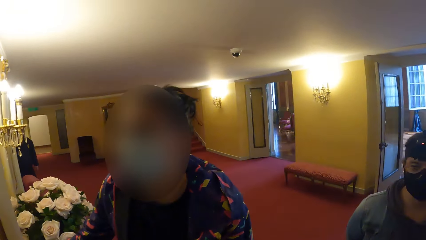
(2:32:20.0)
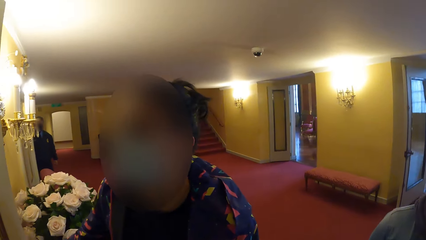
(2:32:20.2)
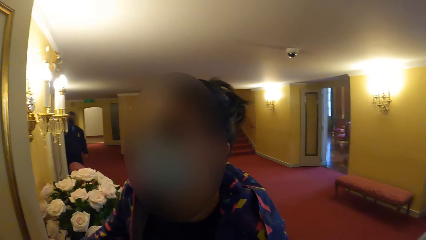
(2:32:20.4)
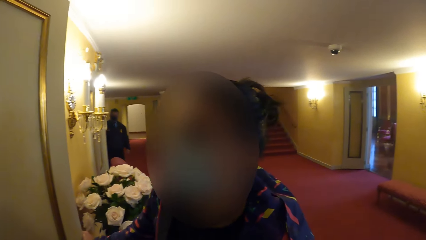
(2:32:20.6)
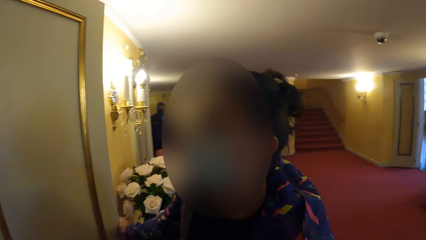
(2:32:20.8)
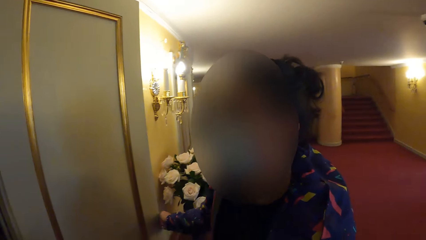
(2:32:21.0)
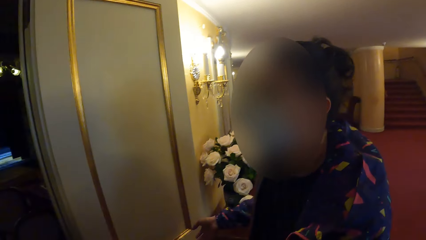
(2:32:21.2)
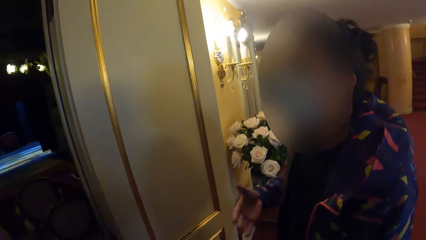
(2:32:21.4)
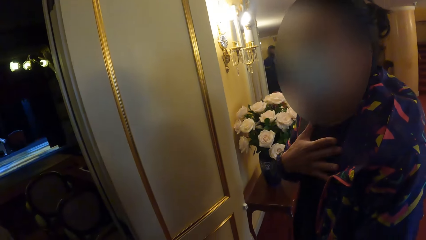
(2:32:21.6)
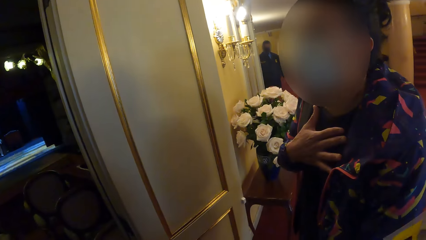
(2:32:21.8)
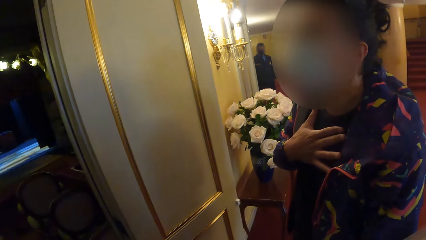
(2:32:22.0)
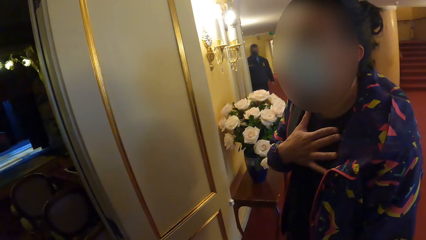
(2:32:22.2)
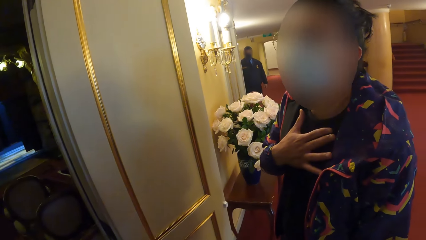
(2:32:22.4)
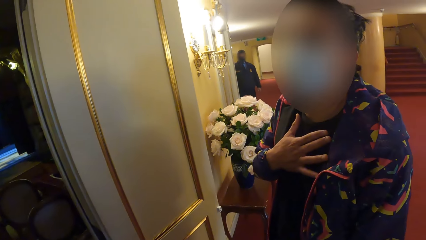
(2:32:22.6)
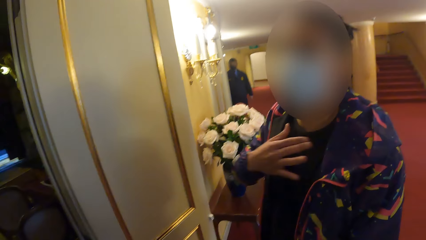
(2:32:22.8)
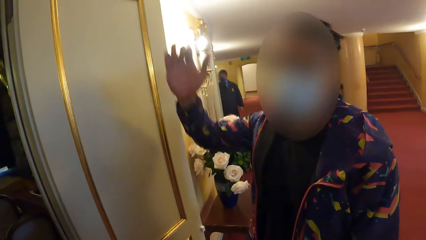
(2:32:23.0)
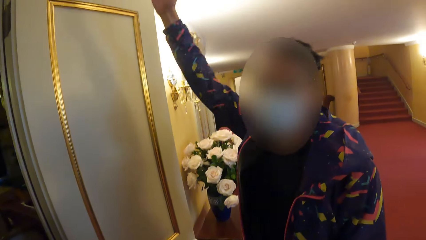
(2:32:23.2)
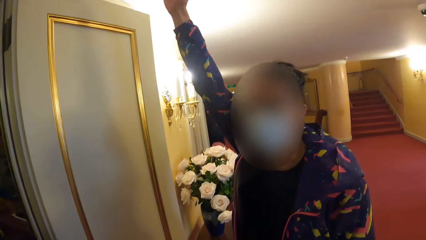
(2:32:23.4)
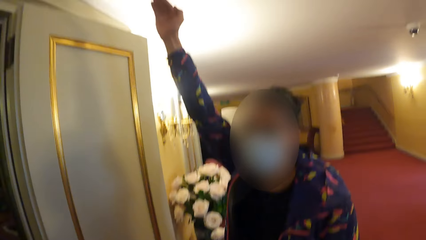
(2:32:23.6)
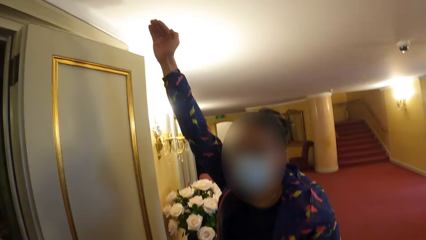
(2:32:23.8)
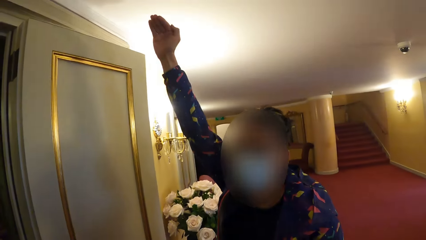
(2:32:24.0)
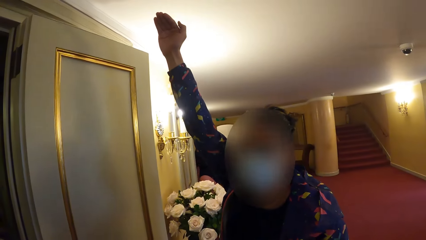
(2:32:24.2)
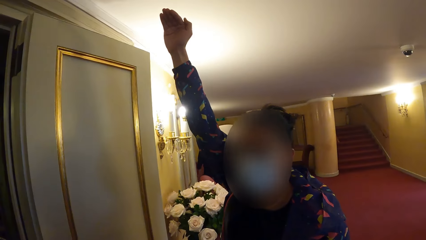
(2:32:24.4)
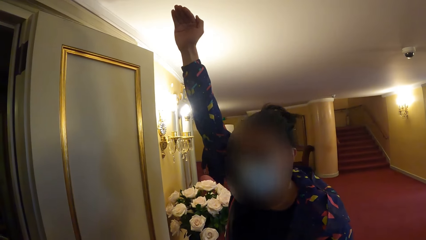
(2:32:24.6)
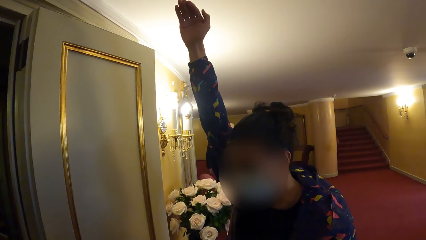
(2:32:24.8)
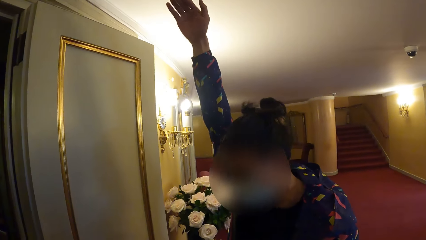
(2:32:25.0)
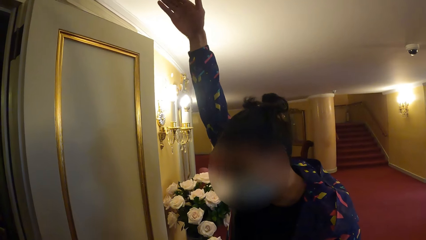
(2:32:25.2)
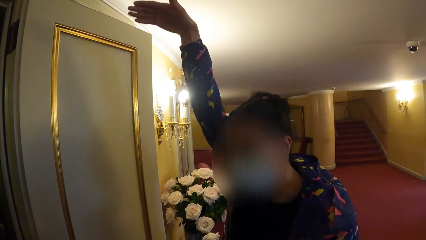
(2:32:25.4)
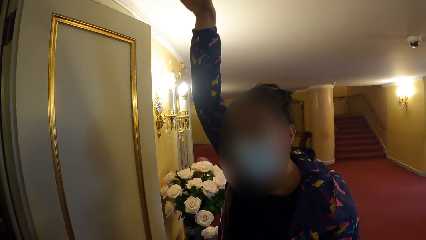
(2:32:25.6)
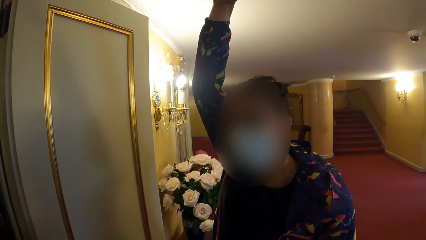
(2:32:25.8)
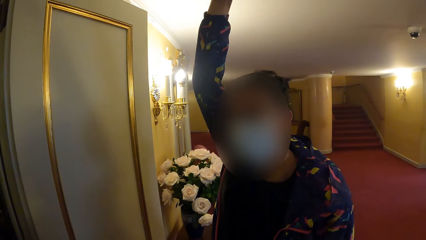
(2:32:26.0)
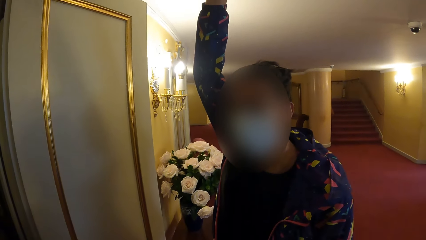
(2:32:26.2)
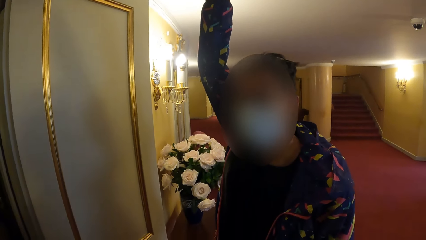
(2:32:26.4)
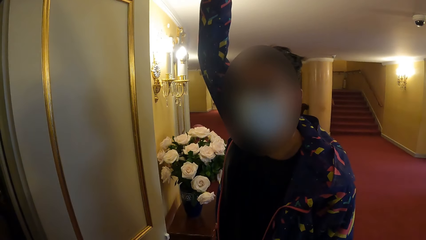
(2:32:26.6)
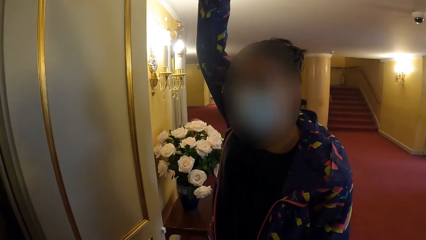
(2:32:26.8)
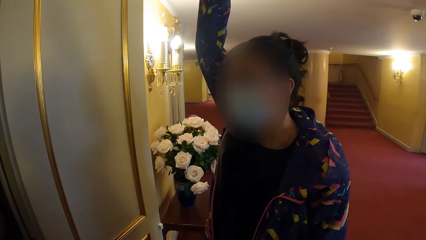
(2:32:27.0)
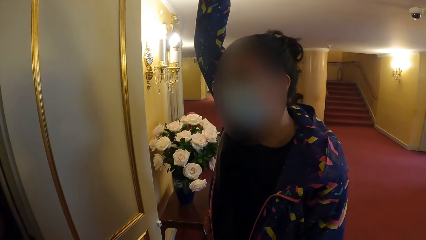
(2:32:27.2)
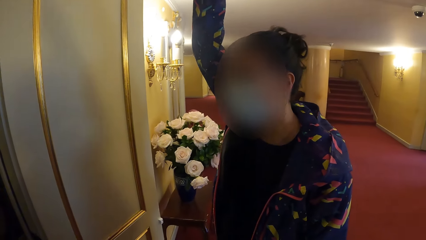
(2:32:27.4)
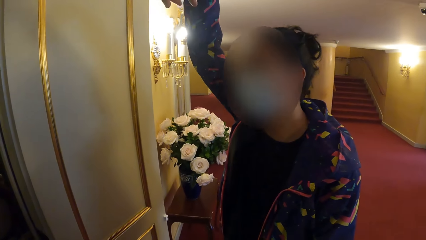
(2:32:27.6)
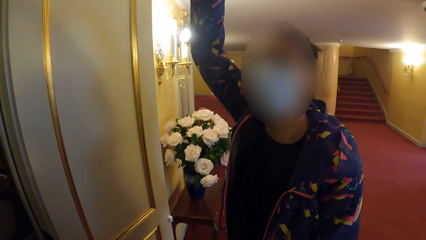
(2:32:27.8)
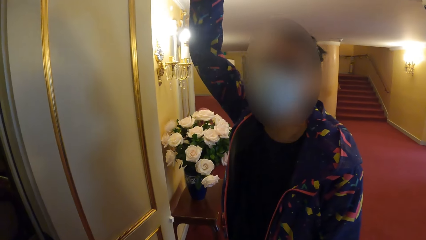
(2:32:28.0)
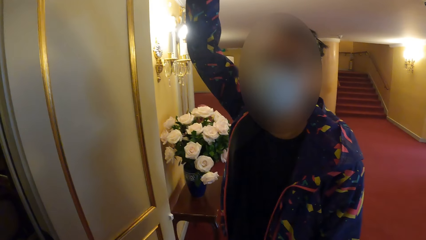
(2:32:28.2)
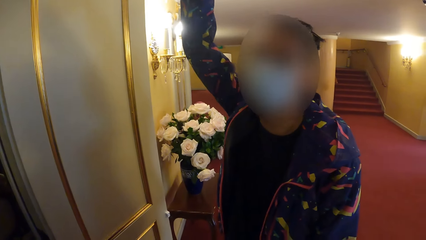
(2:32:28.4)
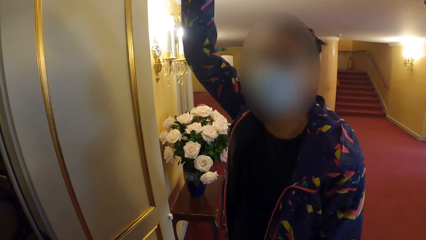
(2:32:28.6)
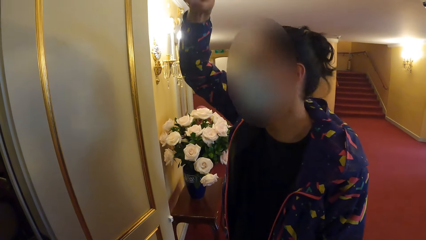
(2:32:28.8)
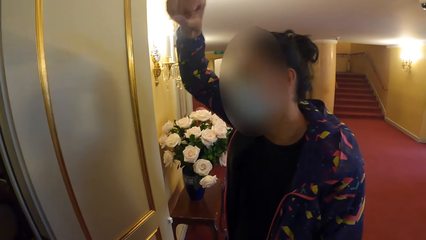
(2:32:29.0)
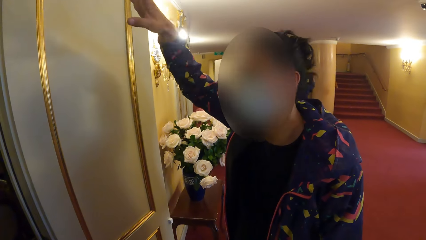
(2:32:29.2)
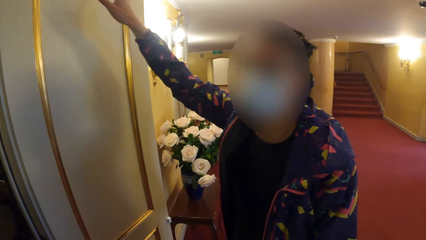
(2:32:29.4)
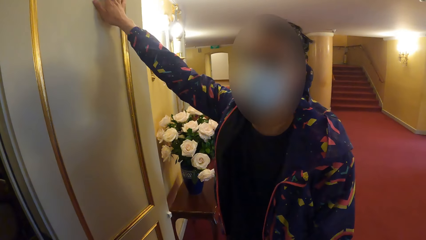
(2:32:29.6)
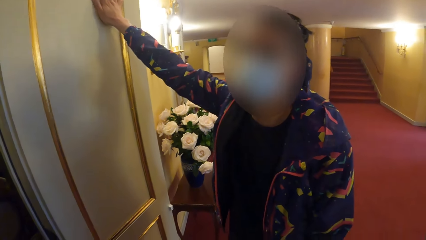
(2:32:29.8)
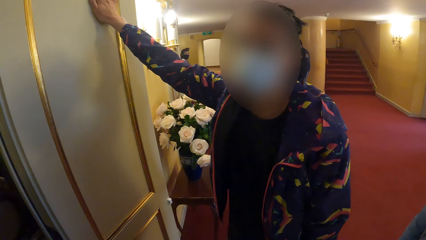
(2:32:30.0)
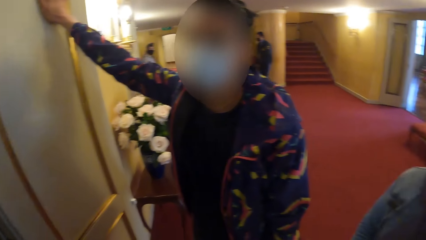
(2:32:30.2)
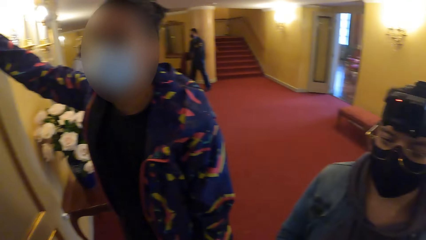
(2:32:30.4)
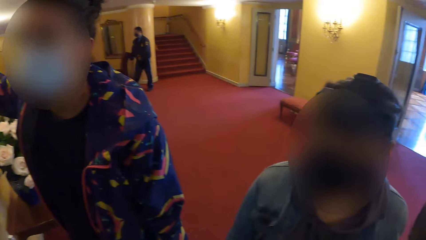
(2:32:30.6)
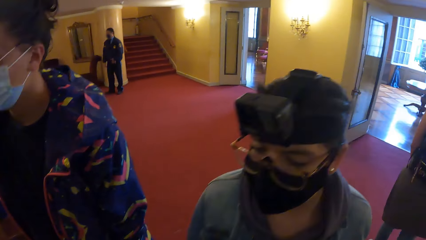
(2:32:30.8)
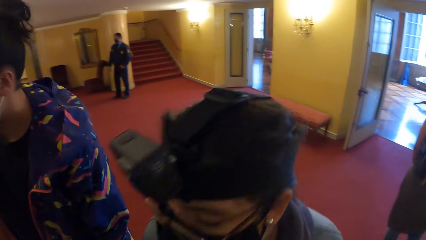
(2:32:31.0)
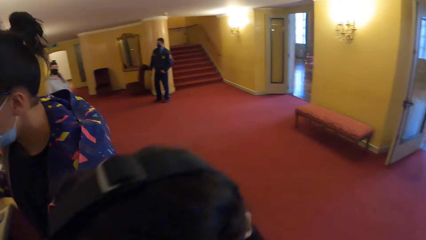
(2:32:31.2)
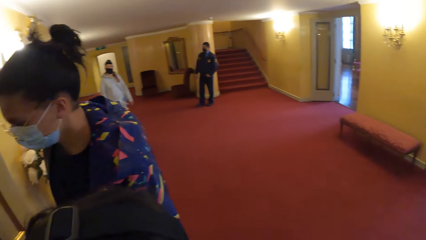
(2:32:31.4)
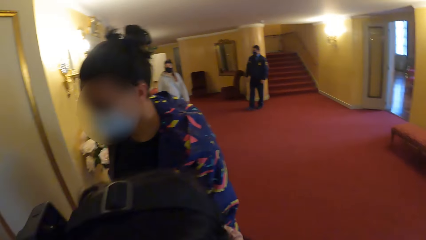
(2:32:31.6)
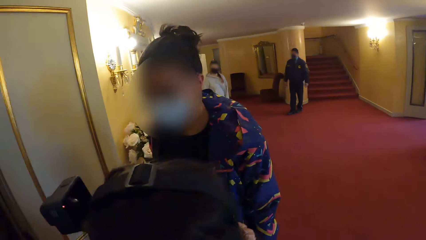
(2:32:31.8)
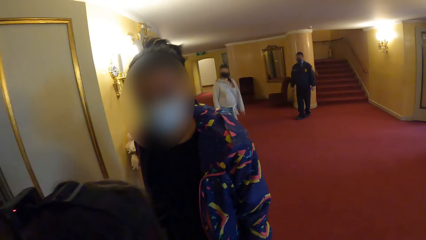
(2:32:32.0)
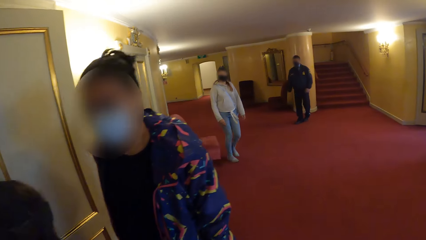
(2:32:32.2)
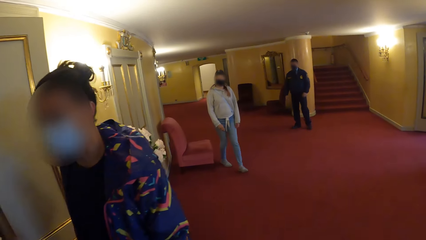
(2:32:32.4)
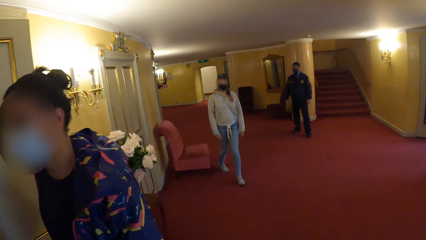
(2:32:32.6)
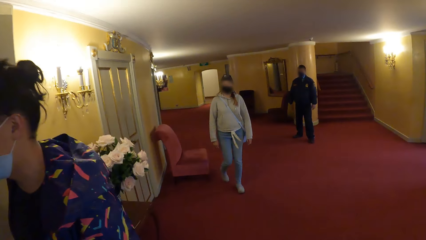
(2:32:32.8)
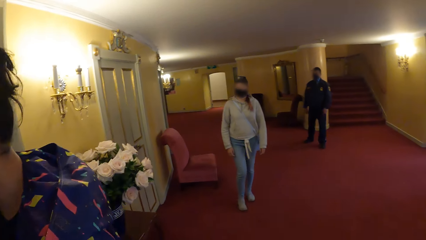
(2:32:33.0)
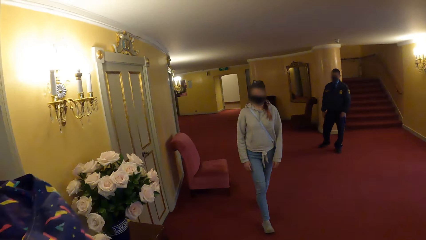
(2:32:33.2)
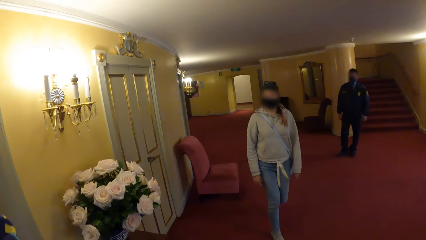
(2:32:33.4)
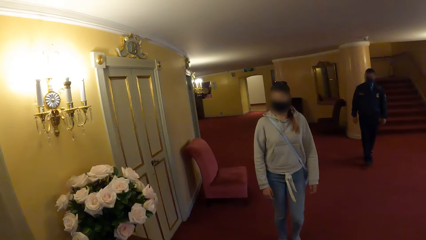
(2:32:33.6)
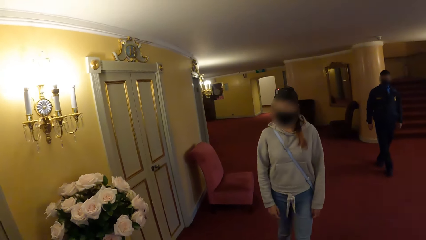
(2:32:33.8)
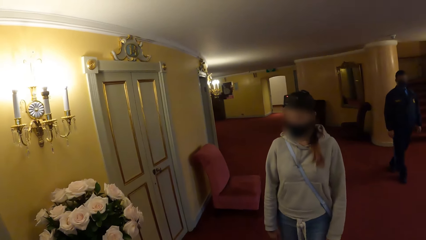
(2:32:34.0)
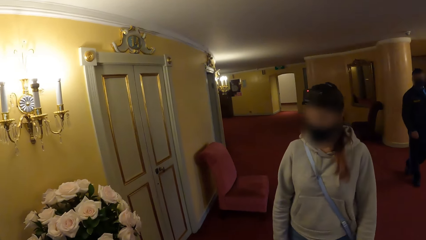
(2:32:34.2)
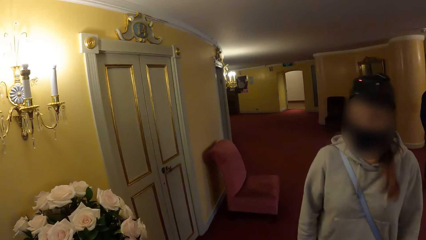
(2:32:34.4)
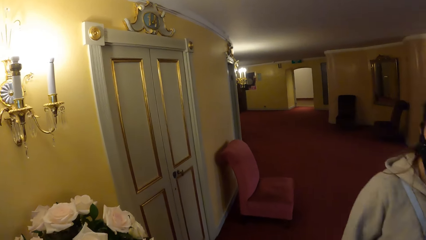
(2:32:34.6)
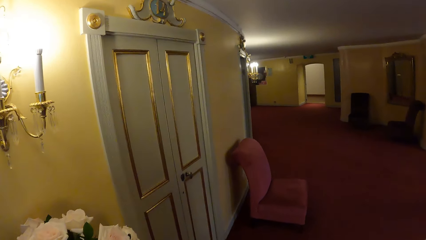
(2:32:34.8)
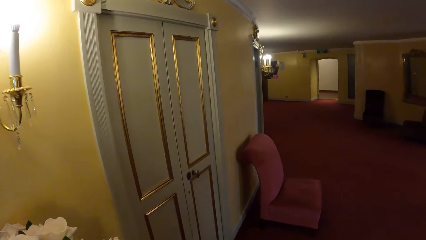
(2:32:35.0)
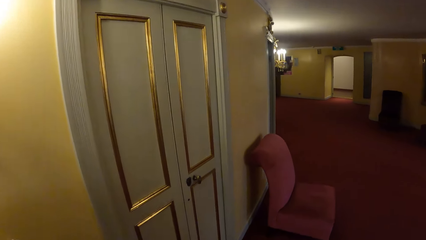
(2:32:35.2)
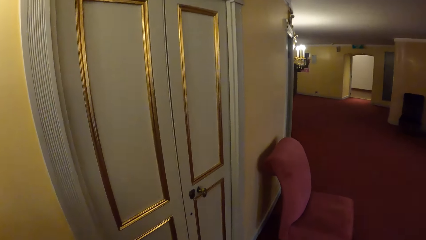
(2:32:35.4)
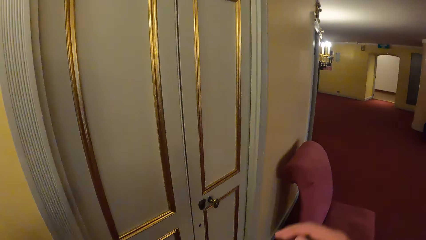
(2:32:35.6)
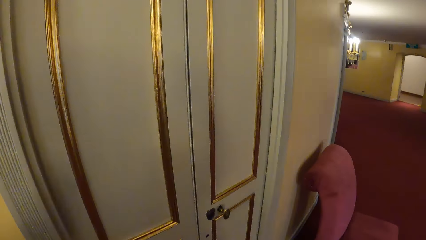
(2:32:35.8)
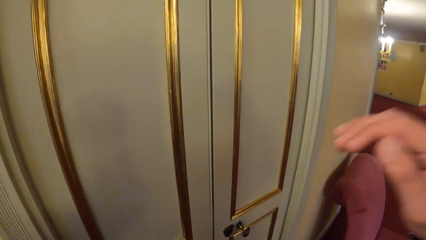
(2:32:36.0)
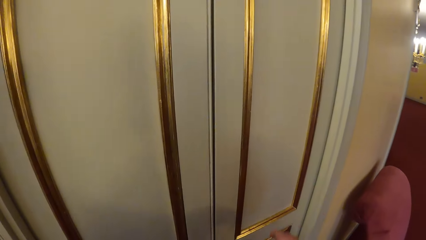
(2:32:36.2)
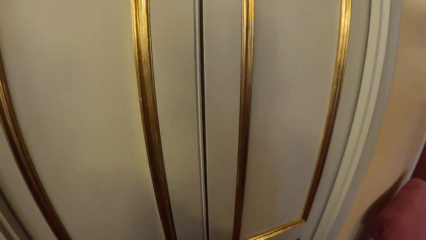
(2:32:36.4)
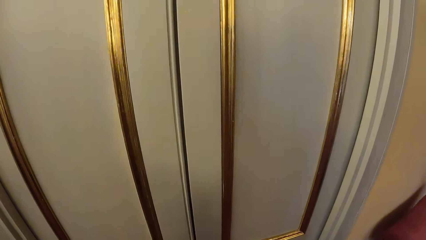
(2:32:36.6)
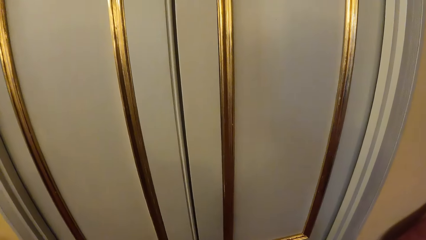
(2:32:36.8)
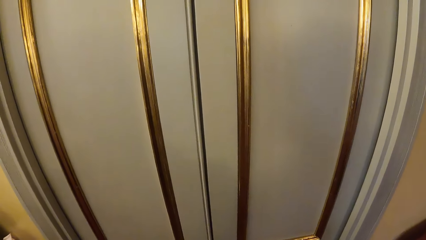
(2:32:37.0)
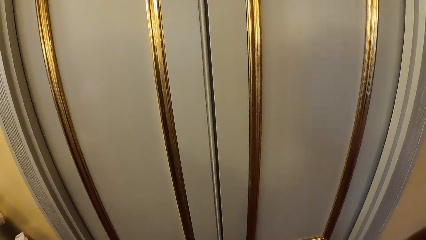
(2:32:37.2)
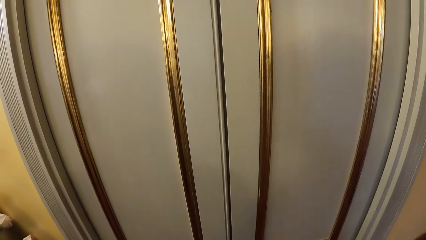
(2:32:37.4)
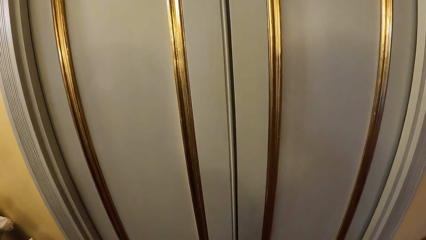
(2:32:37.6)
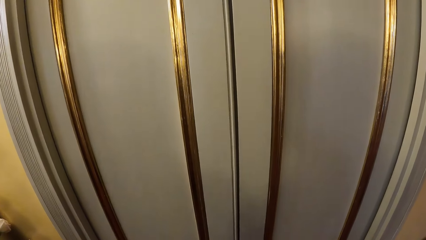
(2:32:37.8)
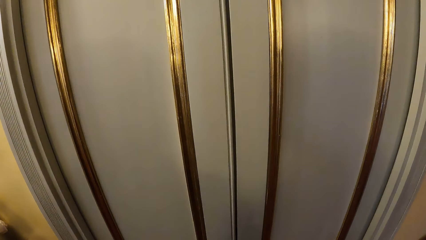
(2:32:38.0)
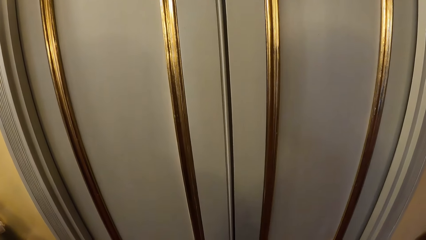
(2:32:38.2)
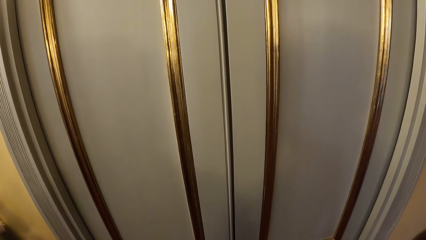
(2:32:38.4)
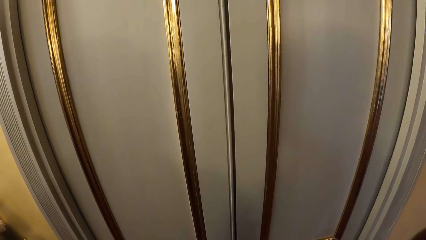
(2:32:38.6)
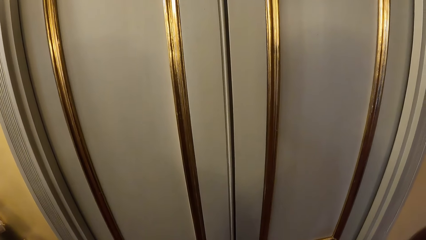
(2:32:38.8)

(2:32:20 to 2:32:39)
The woman converses with the camera wearer. Another woman walks past the camera wearer. The camera wearer walks around. He walks past a third woman. He raises his right hand towards his face and lowers his right hand. He holds the door.
